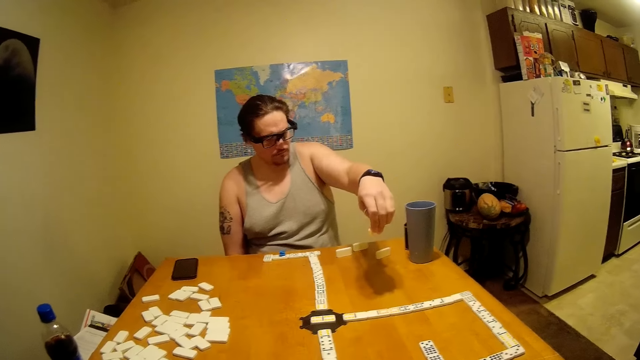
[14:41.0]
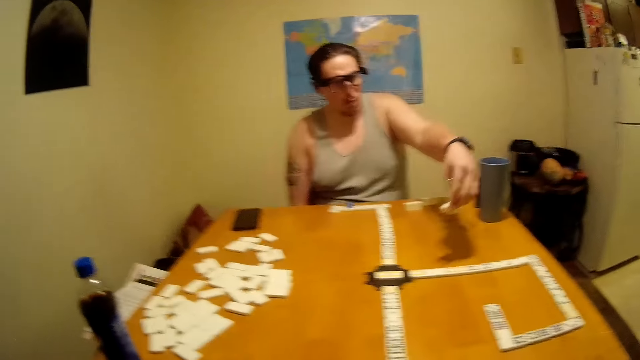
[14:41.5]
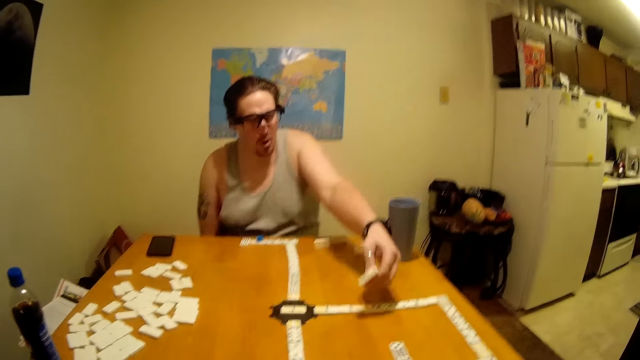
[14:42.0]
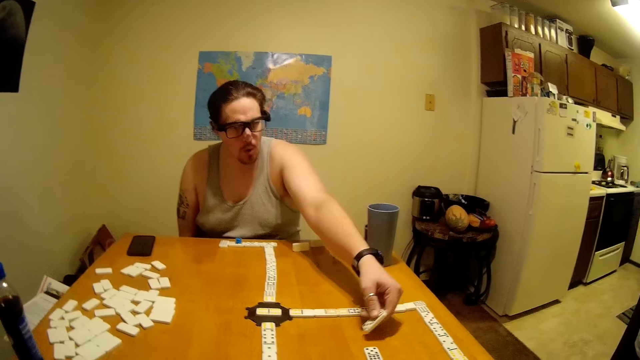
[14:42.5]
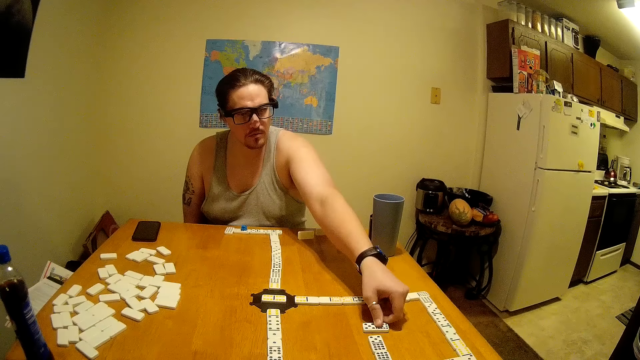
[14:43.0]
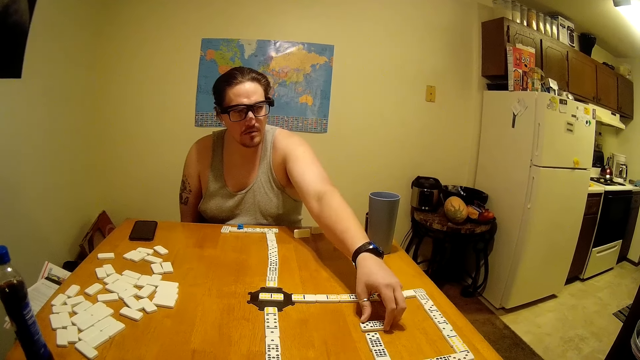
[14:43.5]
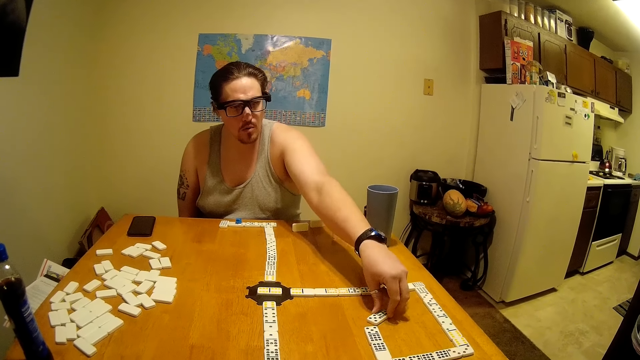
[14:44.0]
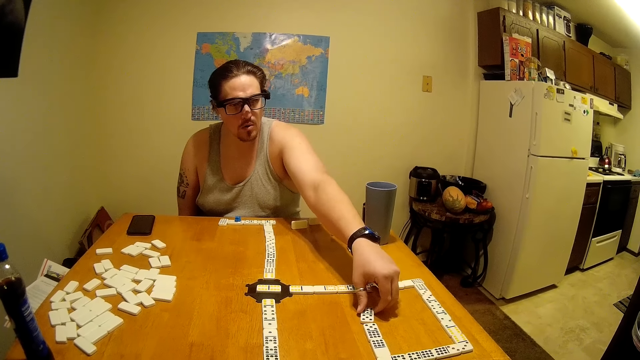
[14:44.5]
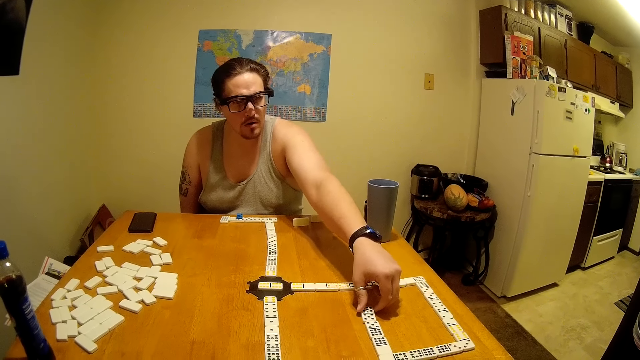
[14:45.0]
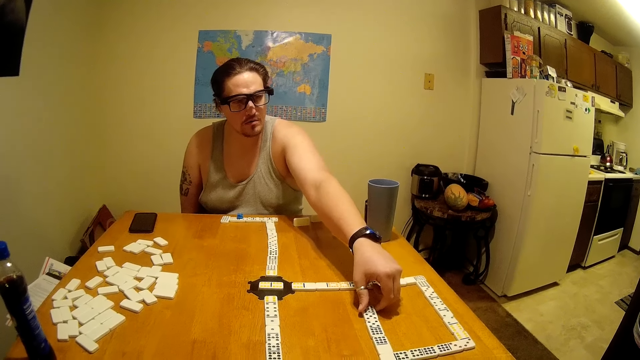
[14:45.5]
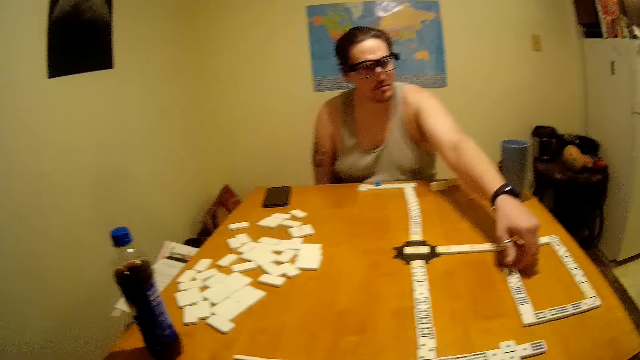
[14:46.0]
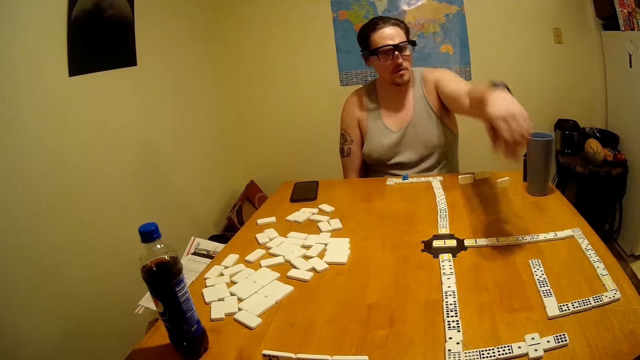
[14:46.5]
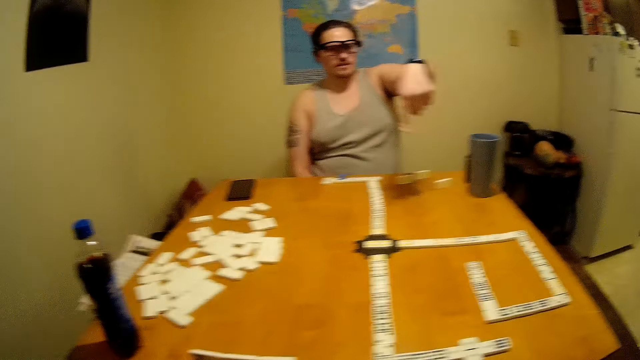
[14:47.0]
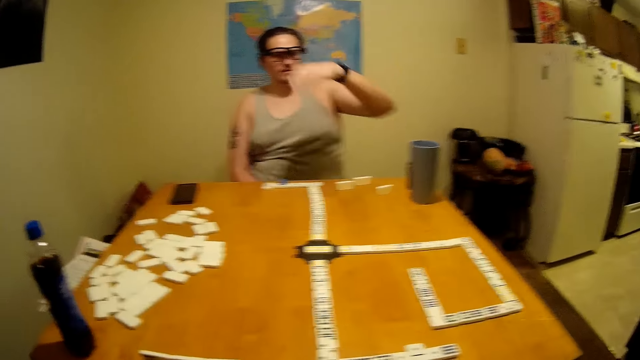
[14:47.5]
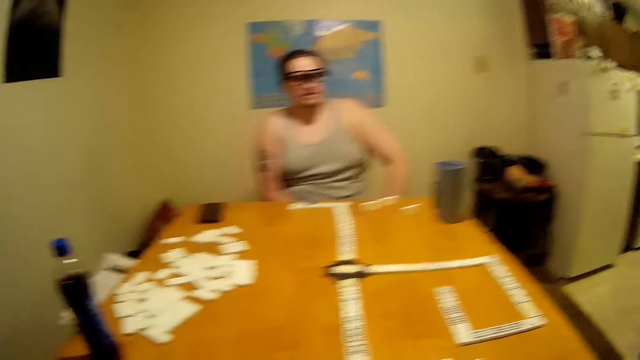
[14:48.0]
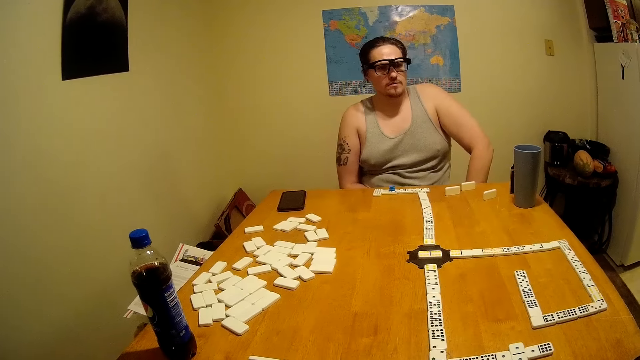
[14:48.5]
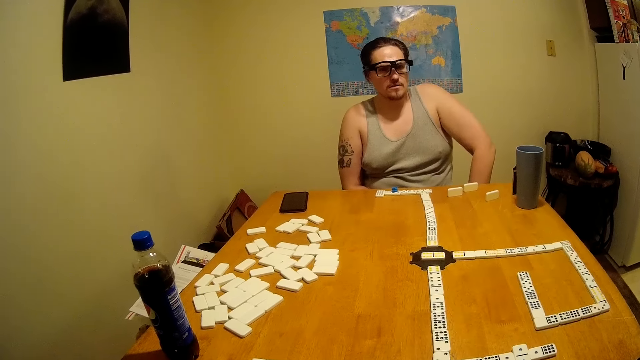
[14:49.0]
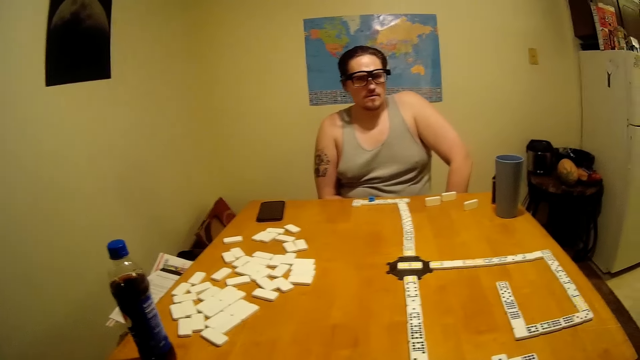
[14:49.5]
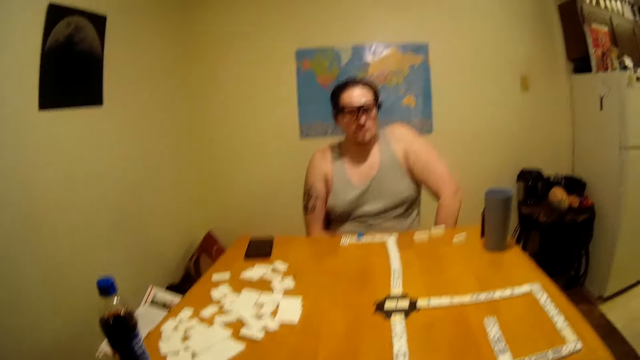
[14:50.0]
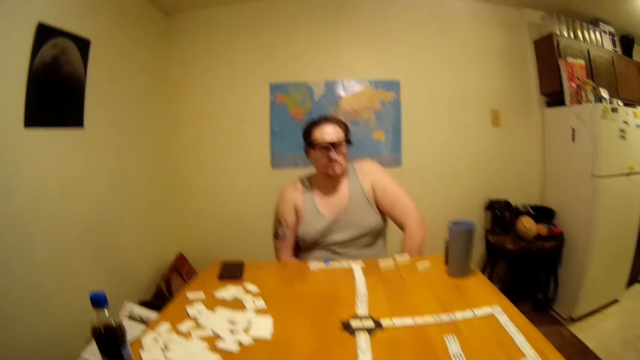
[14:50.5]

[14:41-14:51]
A man holds a domino. The man makes a sound. The man joins the domino. The man rolls a finger. The man lowers his hand.

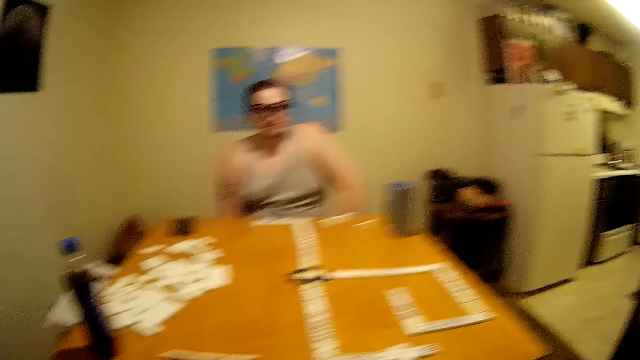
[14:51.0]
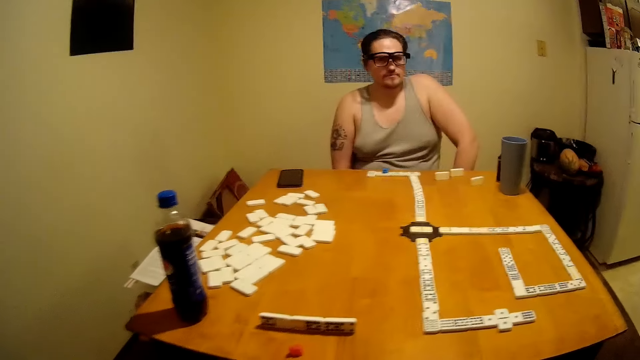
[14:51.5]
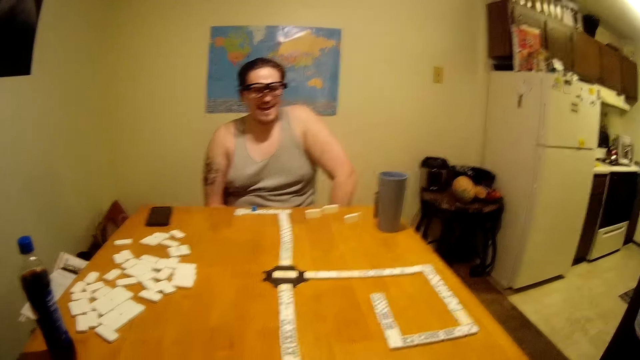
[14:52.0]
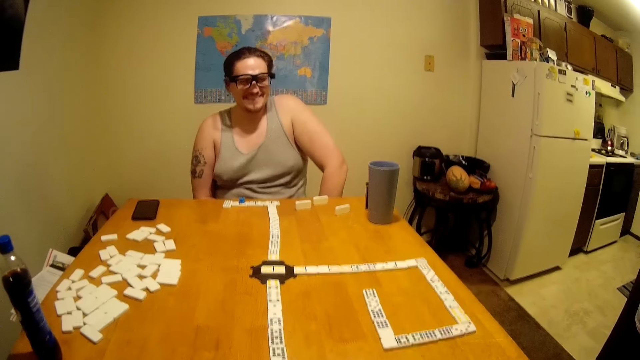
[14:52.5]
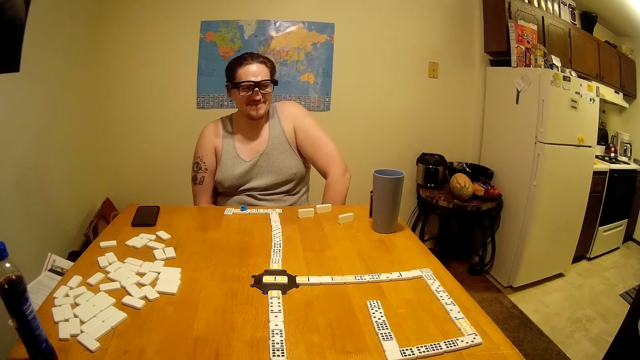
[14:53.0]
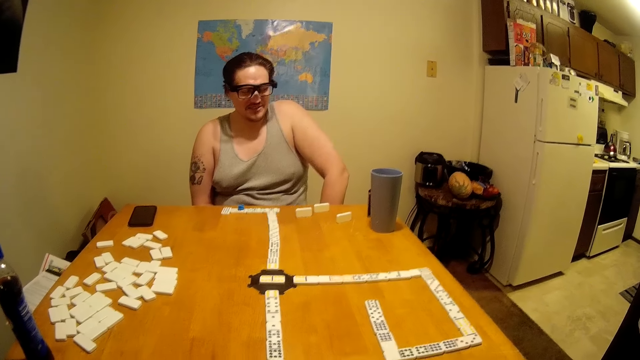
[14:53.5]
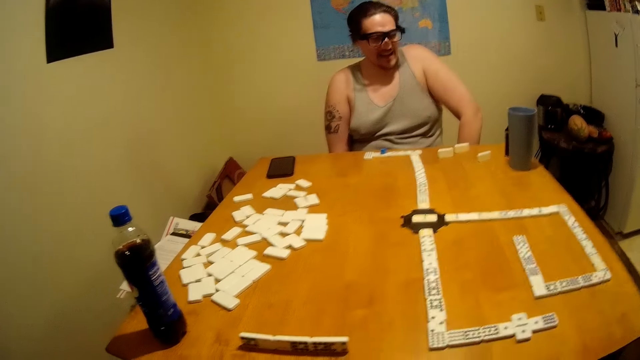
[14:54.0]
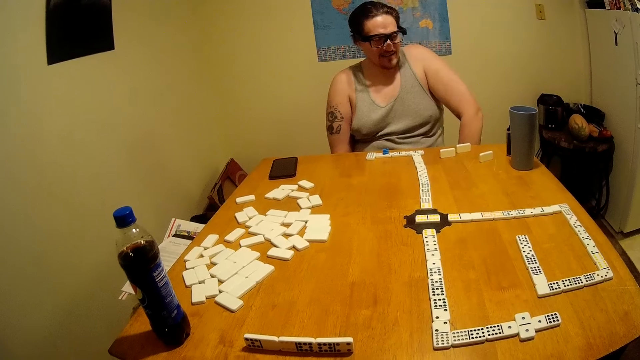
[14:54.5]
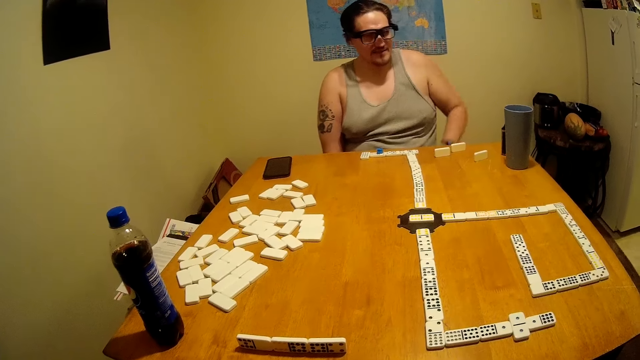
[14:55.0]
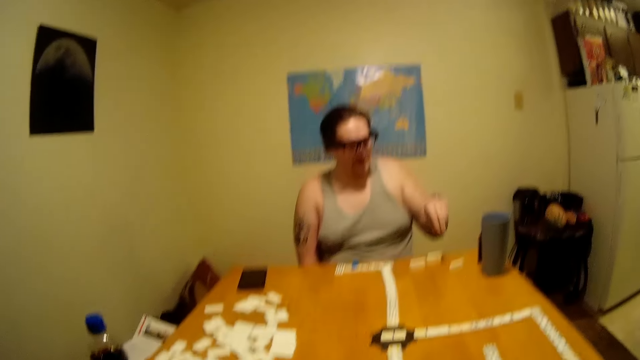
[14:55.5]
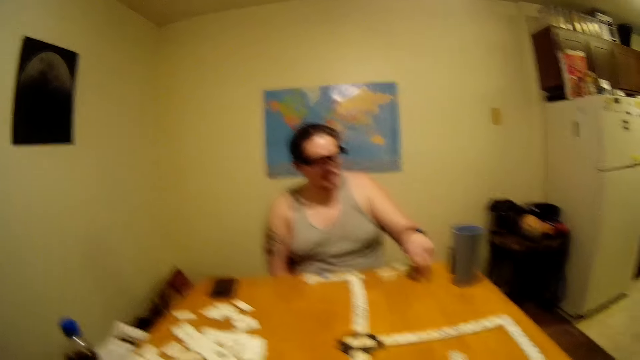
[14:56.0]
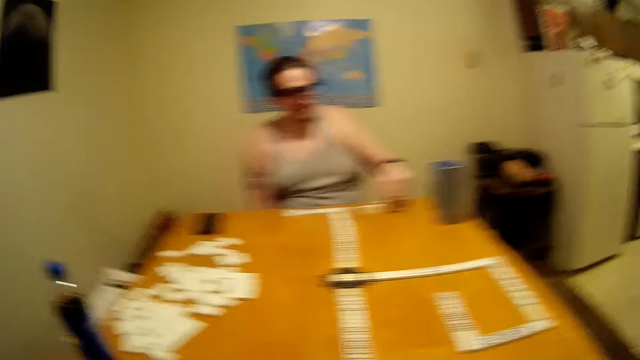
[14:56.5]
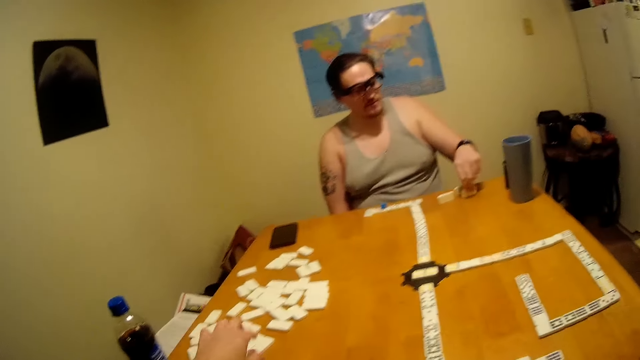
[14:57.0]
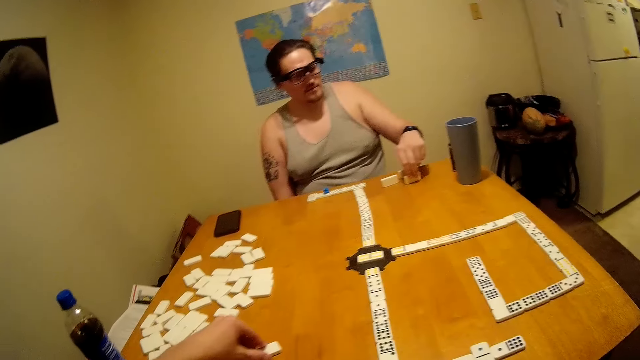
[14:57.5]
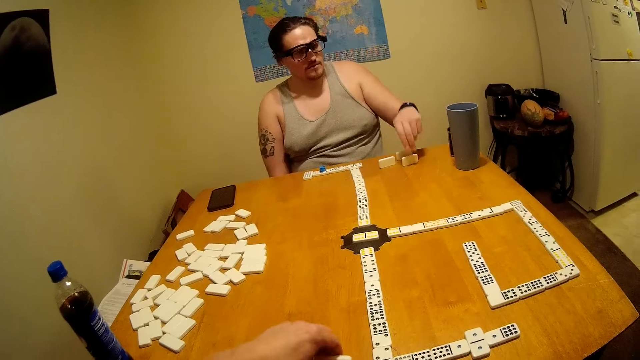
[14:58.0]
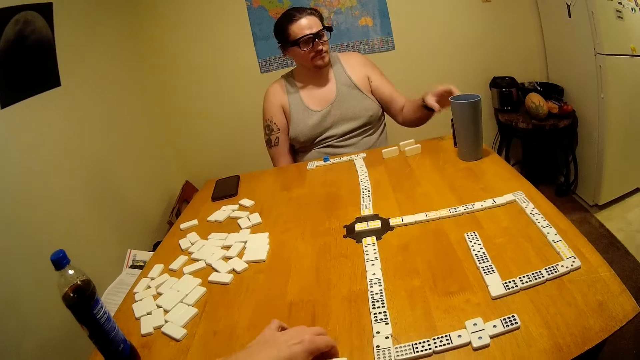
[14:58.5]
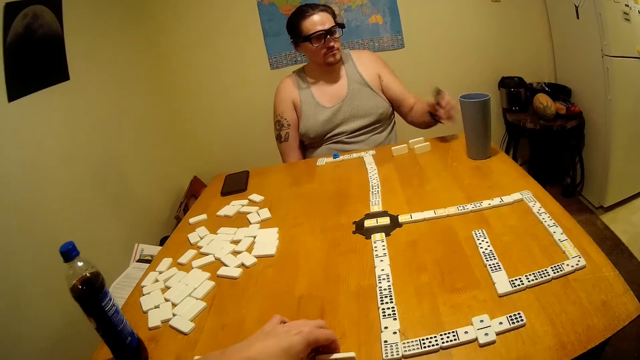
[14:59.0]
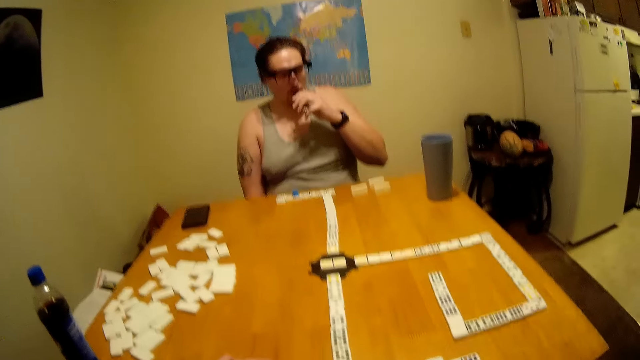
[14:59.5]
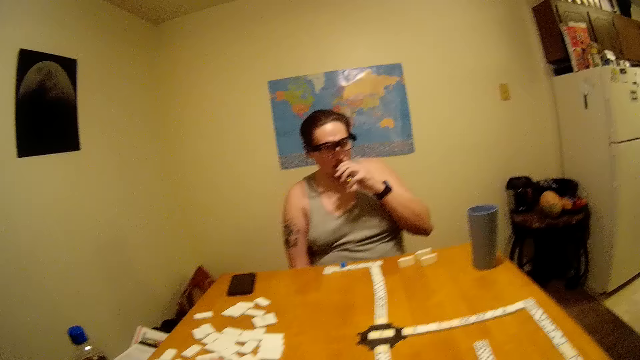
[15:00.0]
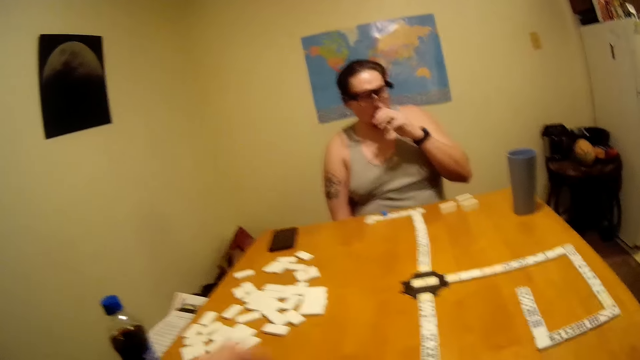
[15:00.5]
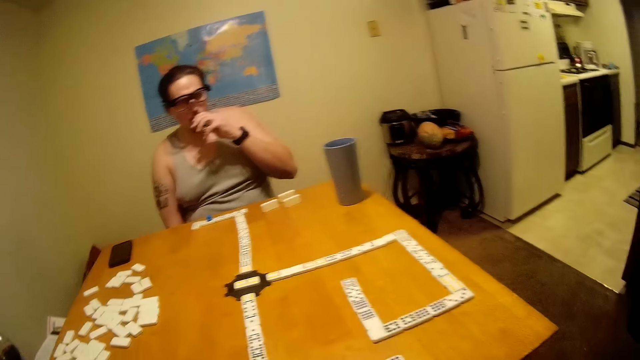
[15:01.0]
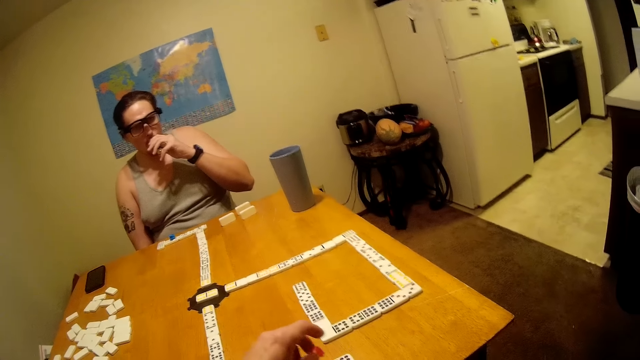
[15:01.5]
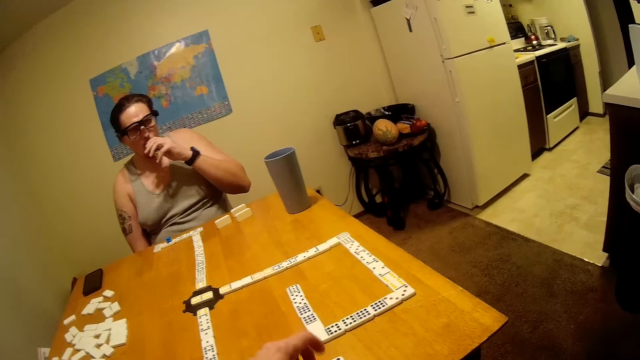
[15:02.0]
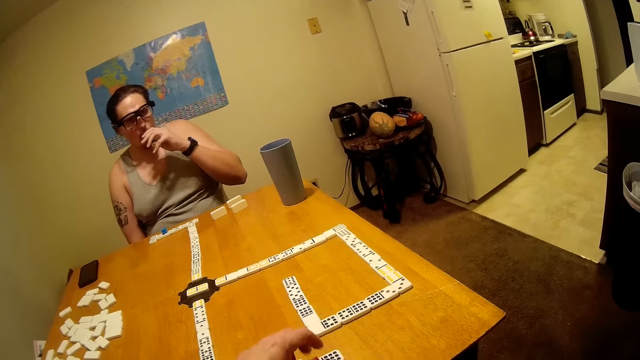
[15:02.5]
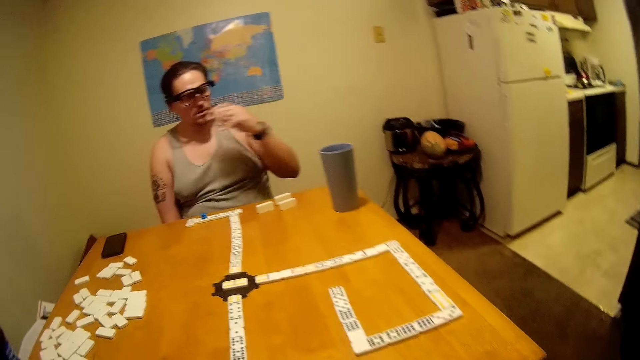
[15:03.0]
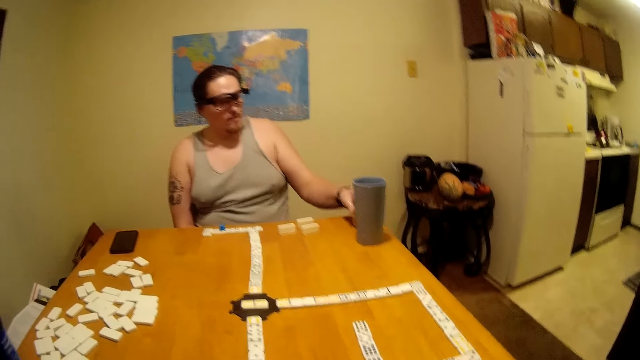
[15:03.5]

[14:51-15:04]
The camera wearer speaks. A man laughs. The man whispers. The man picks a domino. The camera wearer picks the domino. The man drops the domino. The camera wearer joins the domino. The man sniffs something. The camera wearer looks right.
